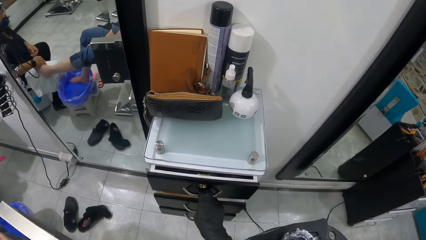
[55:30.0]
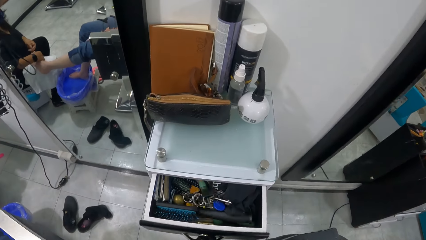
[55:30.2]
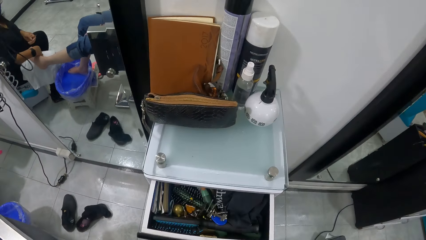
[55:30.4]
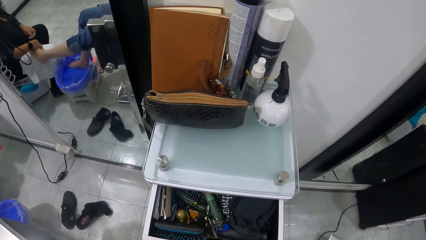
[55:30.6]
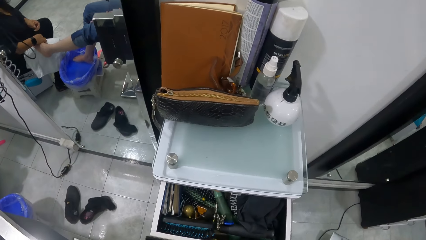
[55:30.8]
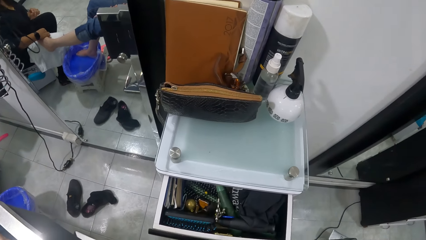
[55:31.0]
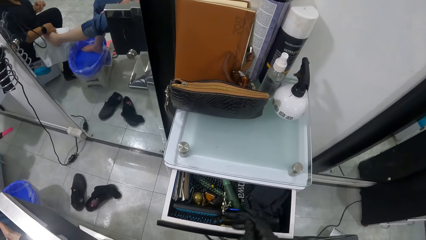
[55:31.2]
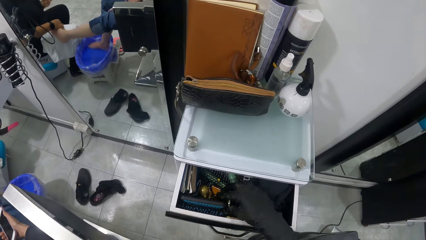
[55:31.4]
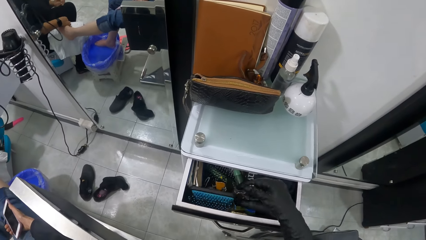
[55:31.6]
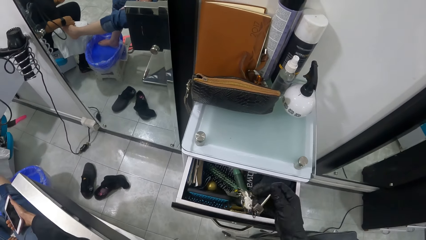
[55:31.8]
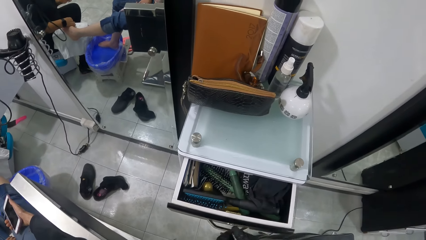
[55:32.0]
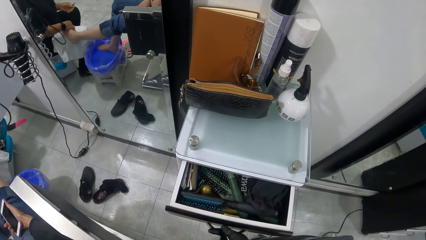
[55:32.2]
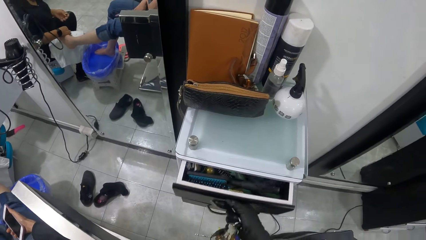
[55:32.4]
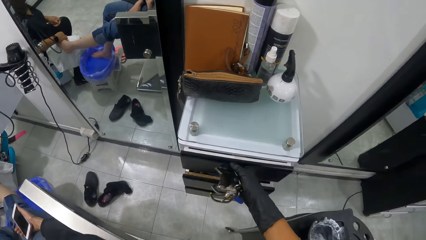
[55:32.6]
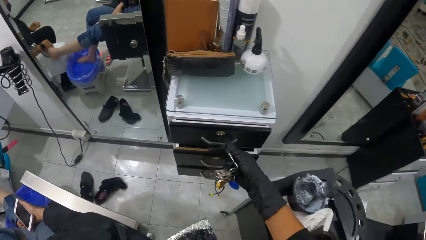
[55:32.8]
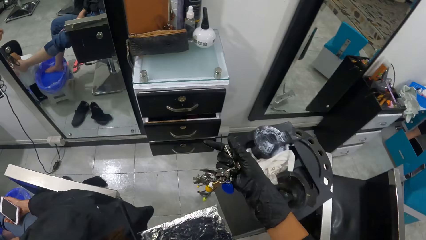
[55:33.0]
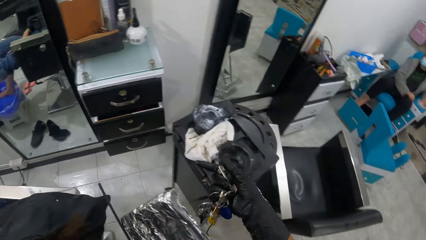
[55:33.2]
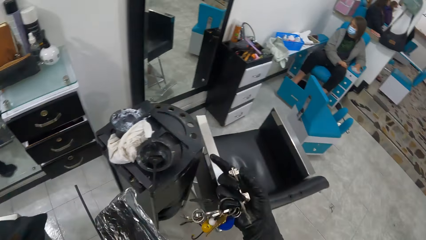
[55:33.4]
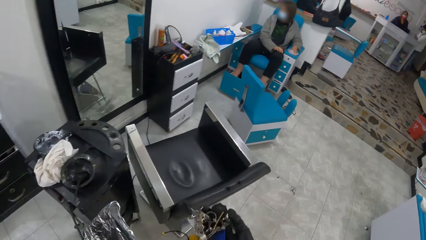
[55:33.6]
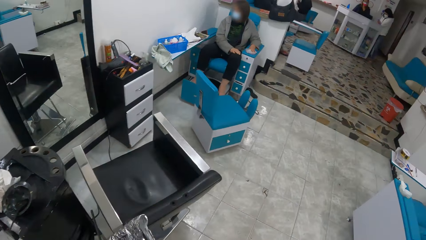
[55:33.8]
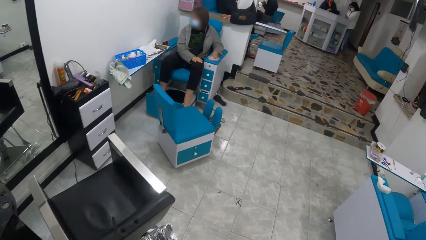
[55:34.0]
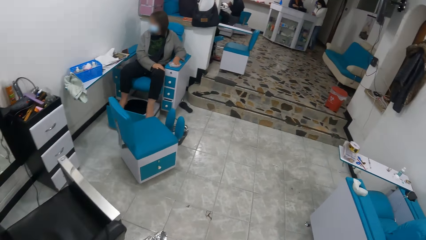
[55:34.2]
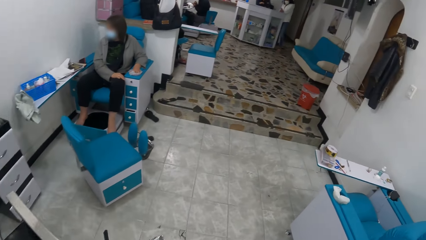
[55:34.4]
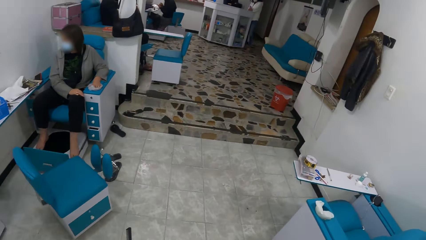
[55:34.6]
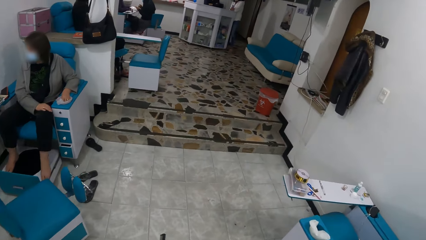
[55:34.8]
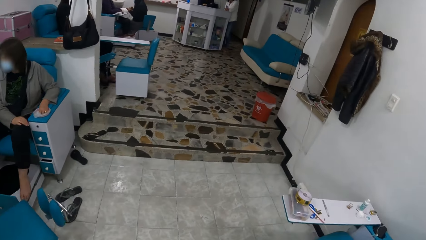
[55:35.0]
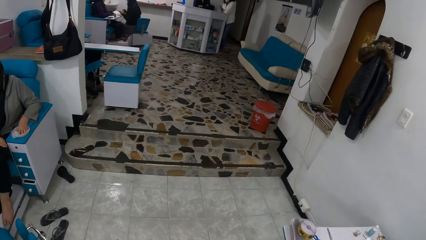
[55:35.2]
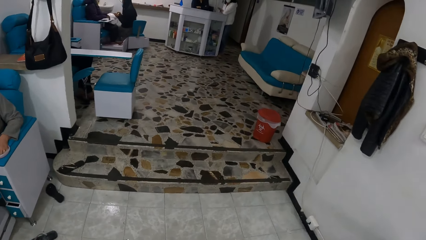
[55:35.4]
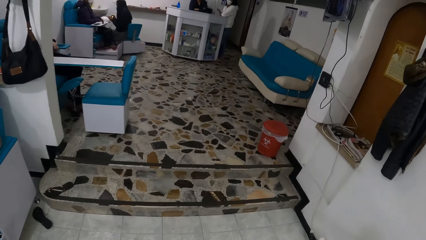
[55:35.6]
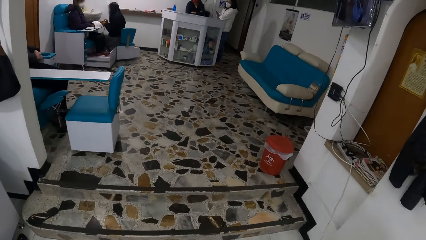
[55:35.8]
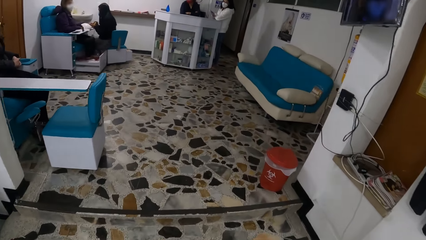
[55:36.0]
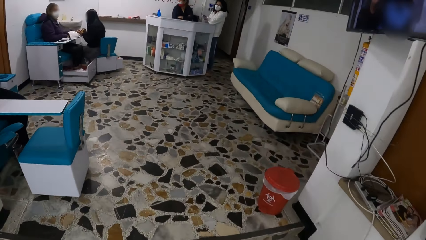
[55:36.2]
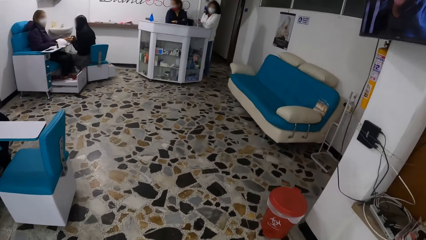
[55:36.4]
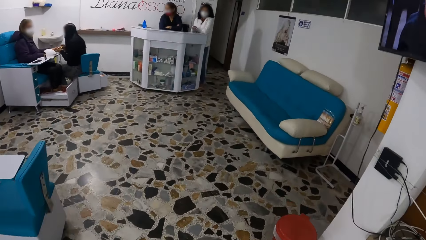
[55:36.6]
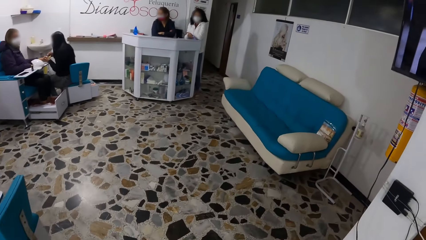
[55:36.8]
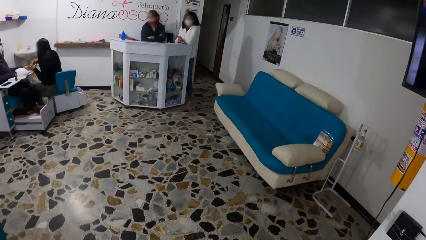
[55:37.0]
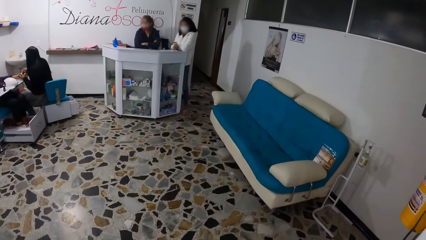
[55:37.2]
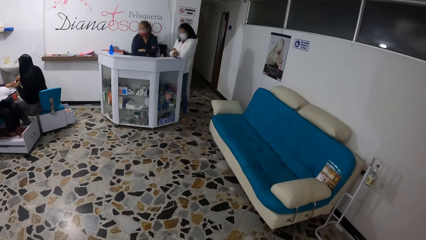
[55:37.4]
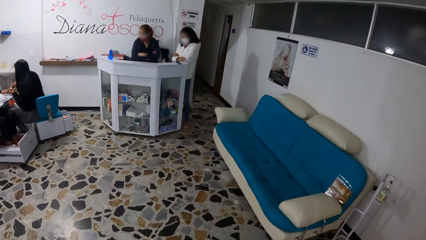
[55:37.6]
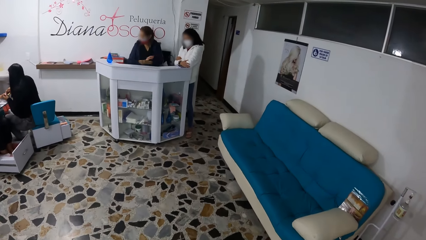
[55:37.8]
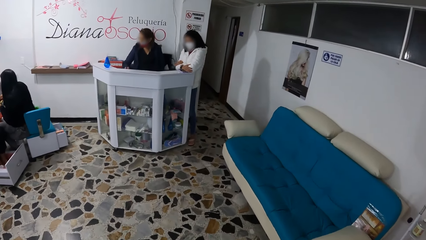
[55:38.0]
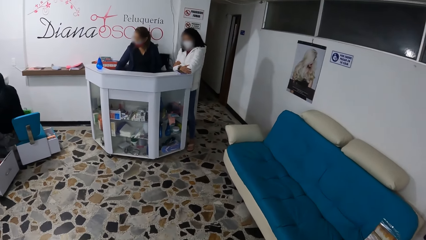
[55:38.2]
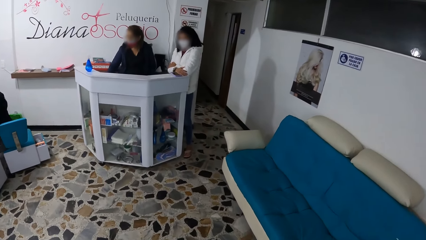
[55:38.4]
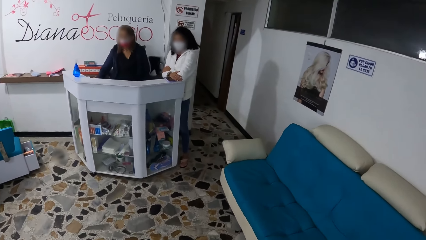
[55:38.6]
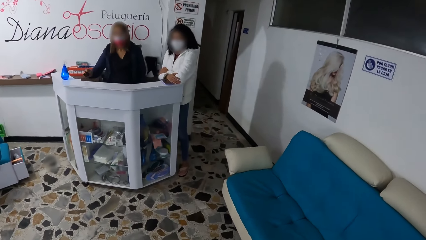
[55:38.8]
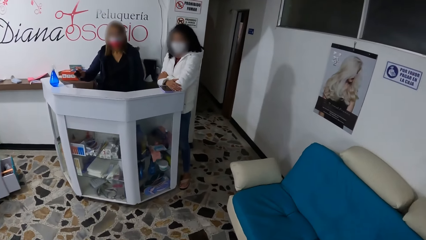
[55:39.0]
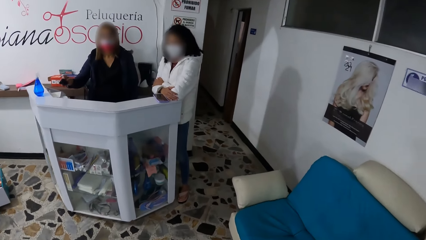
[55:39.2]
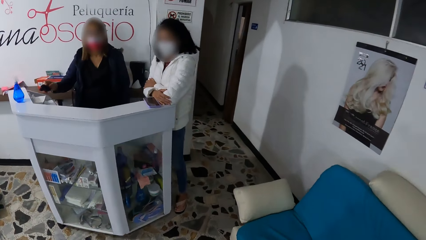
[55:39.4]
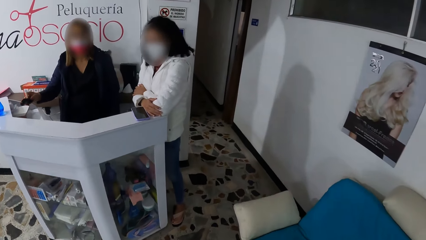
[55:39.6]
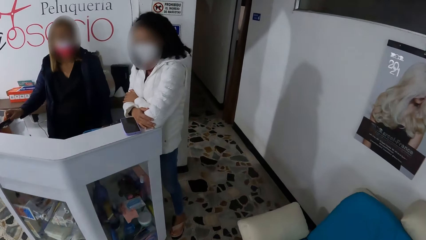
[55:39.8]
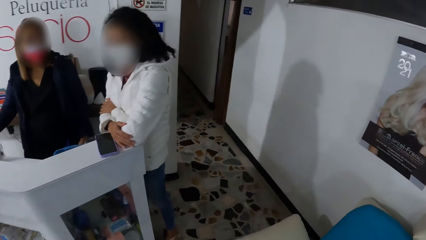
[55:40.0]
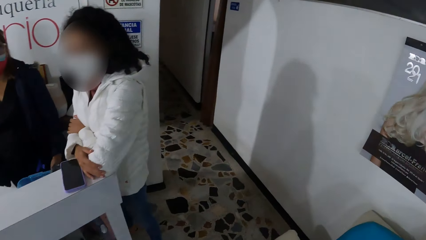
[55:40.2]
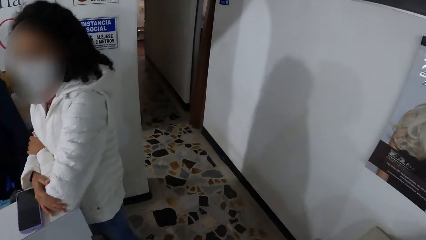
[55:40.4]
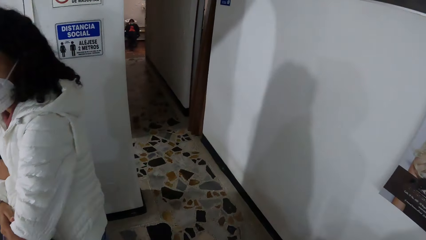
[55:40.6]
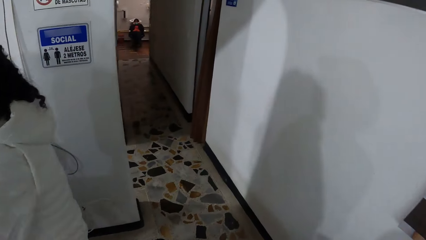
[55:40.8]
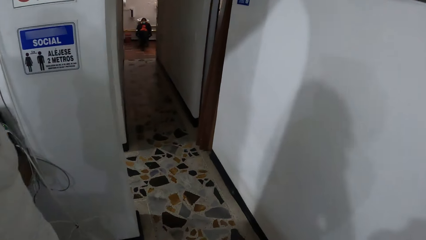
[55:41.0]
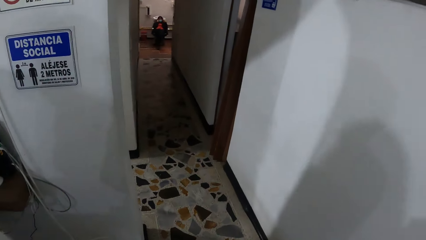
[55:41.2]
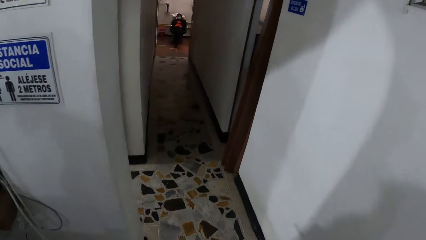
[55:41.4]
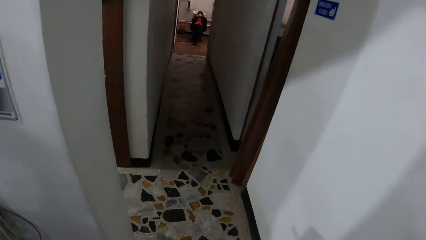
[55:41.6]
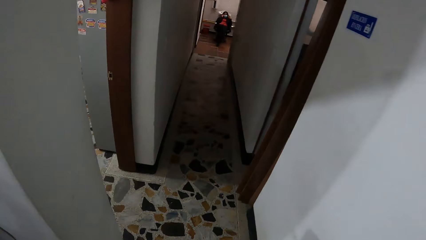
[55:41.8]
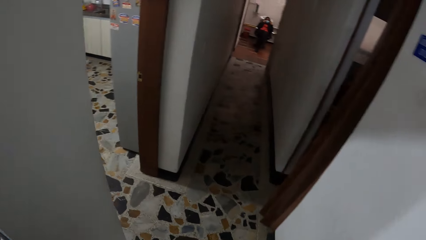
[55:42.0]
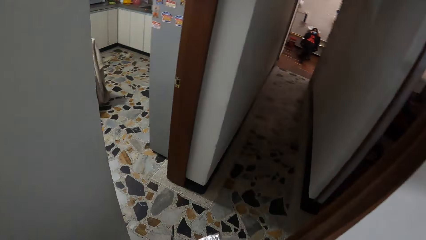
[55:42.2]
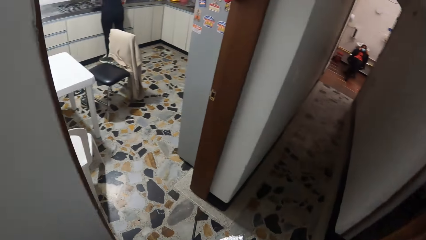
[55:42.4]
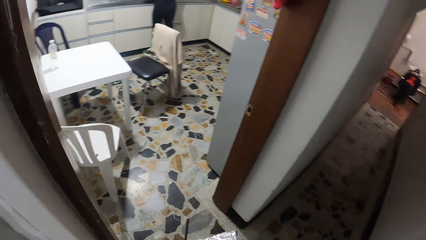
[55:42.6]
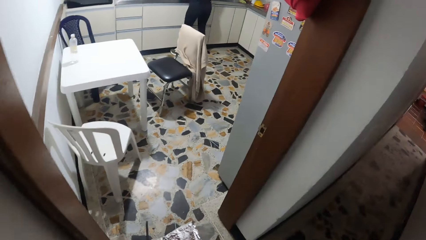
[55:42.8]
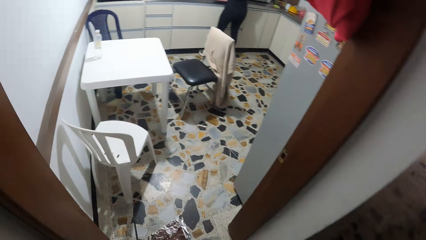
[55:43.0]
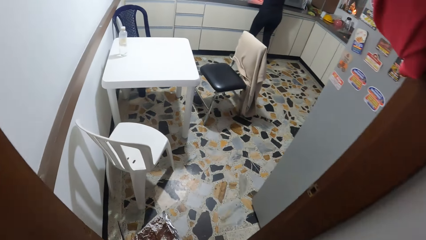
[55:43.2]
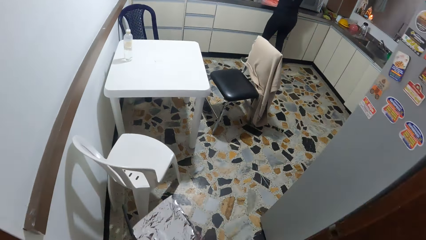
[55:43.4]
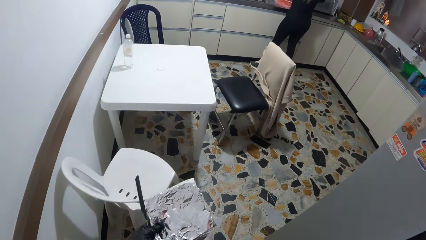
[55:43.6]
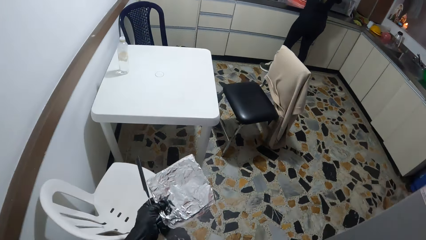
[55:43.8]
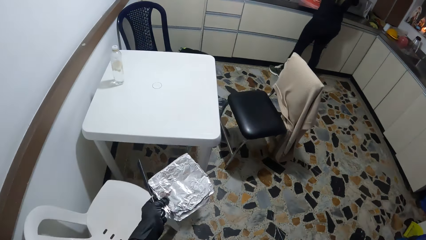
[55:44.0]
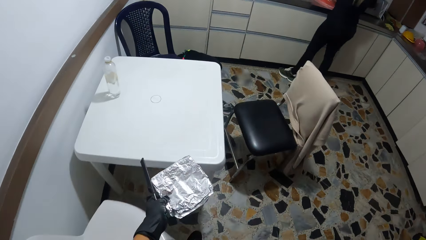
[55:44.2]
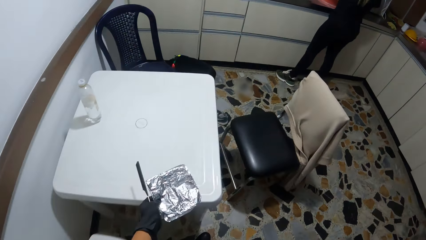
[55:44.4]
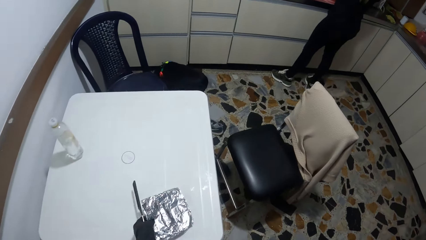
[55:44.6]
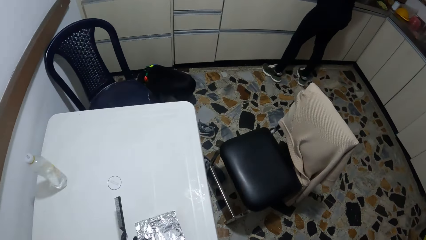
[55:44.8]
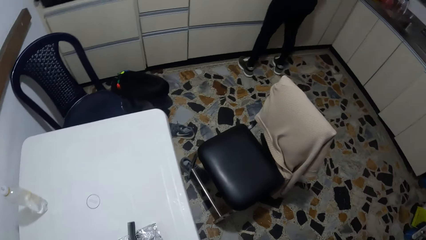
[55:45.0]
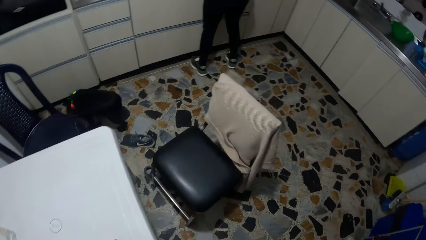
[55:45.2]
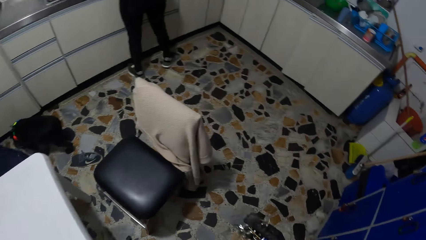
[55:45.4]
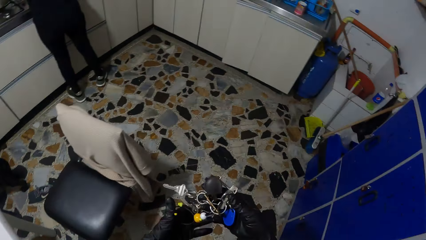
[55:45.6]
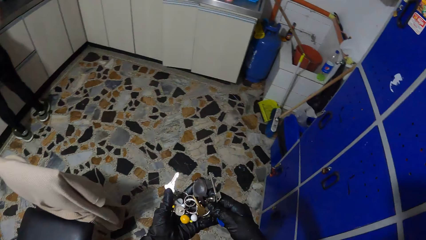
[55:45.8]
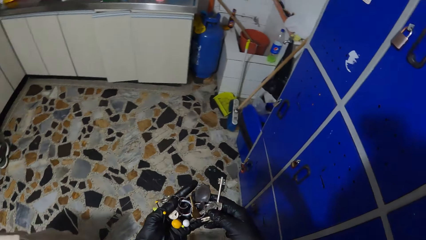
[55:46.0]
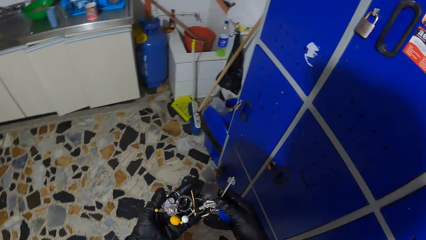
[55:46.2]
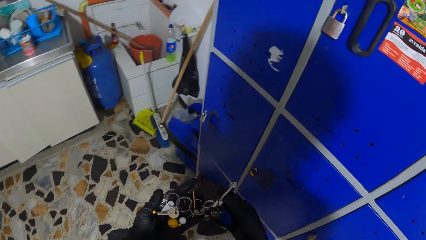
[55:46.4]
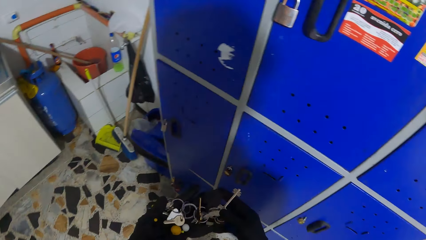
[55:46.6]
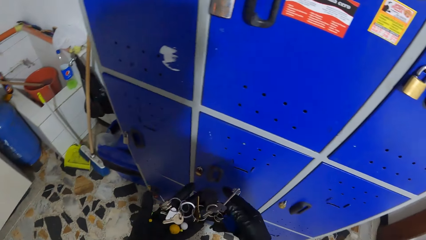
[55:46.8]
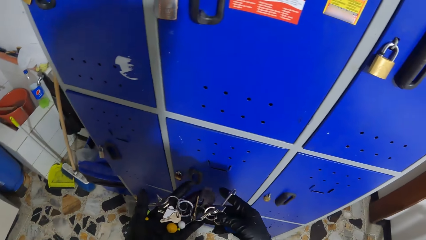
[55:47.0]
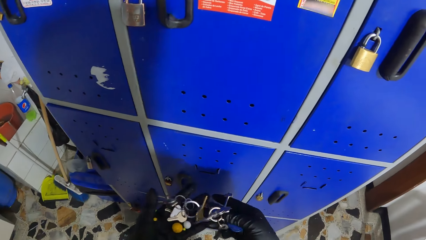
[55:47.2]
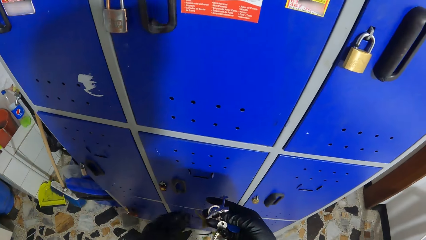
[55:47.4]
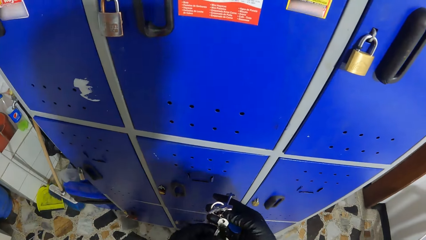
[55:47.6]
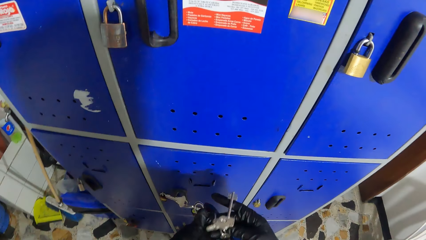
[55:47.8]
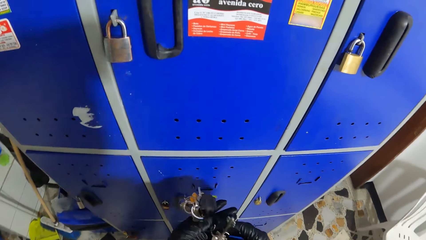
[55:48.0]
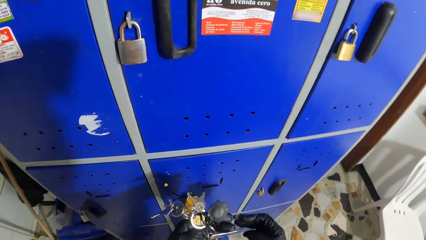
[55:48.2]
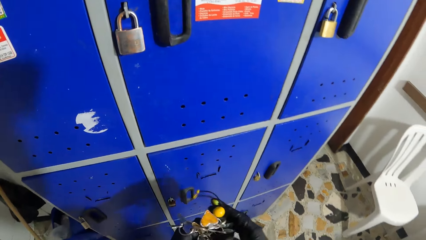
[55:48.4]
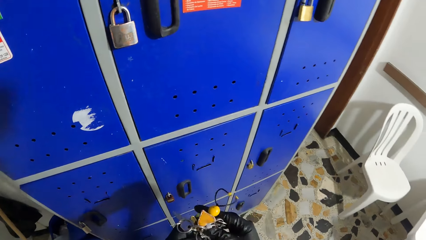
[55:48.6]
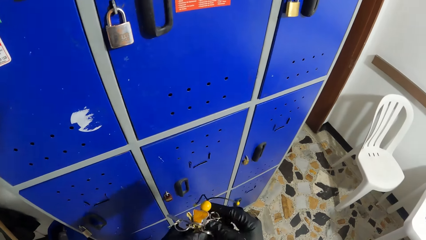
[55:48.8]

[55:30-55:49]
The camera wearer pulls out a drawer from the cabinet with her right hand. She picks a bunch of keys from the drawer with her right hand. She closes the drawer with her right hand. She walks towards a kitchen. She walks into the kitchen. She drops the bundle of foil in her left hand on a table. She scans through the bunch of keys with her hands.
